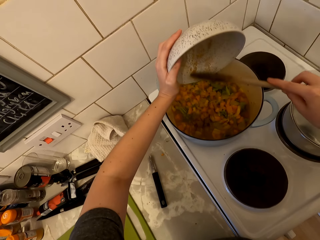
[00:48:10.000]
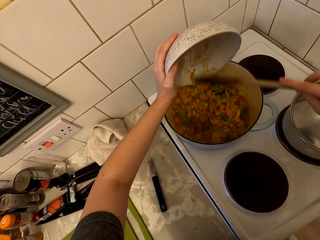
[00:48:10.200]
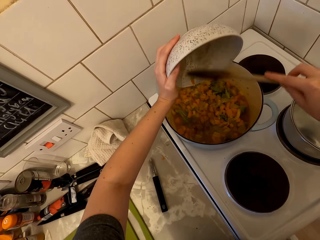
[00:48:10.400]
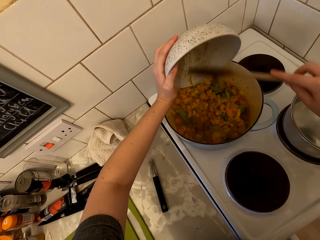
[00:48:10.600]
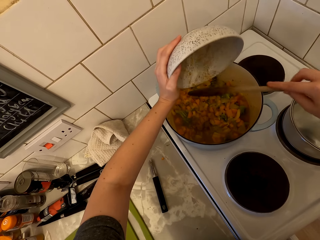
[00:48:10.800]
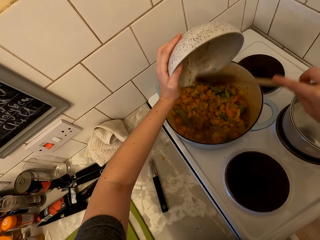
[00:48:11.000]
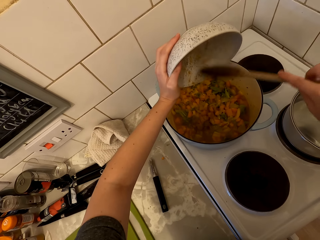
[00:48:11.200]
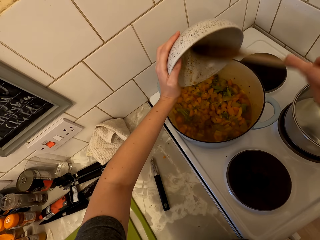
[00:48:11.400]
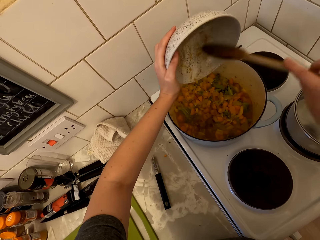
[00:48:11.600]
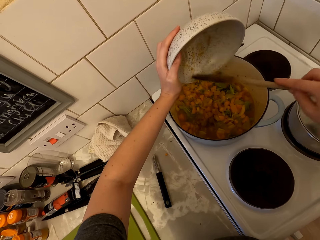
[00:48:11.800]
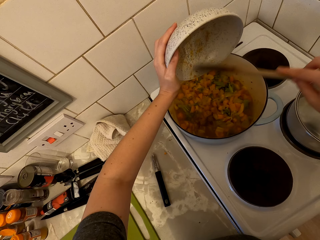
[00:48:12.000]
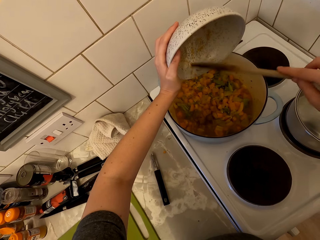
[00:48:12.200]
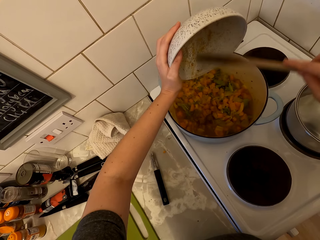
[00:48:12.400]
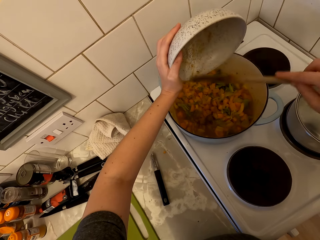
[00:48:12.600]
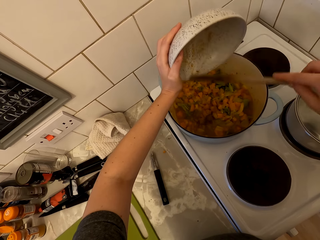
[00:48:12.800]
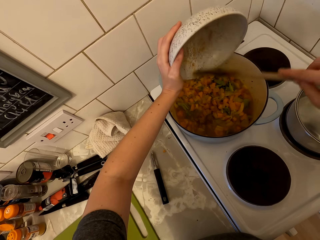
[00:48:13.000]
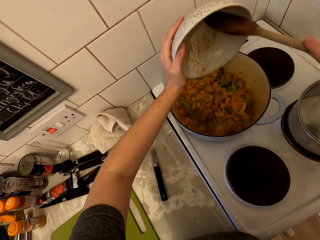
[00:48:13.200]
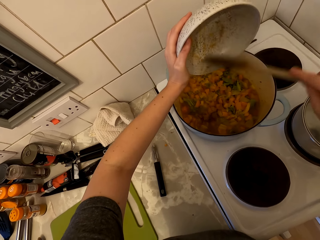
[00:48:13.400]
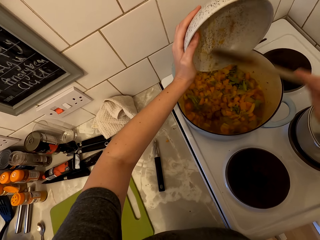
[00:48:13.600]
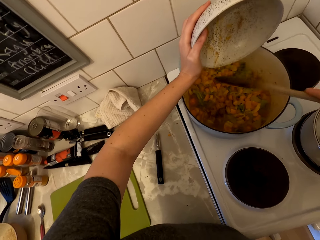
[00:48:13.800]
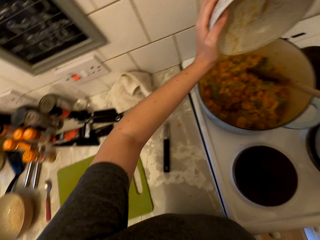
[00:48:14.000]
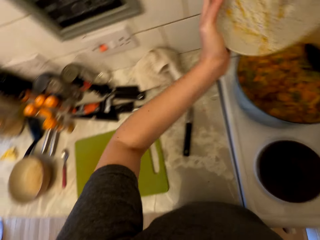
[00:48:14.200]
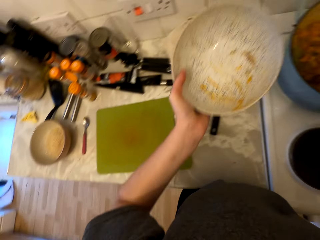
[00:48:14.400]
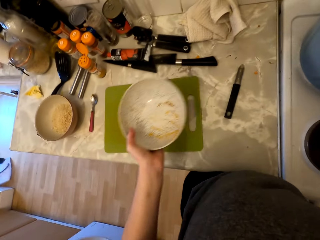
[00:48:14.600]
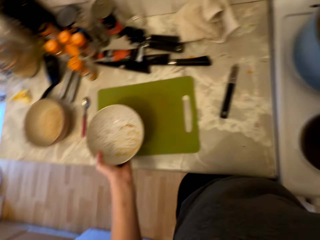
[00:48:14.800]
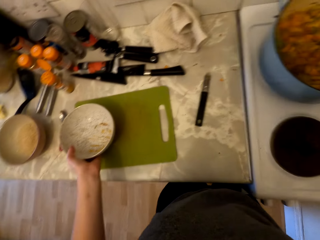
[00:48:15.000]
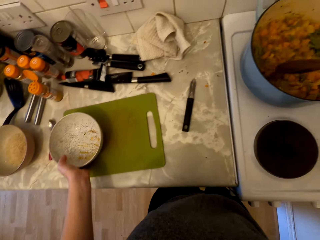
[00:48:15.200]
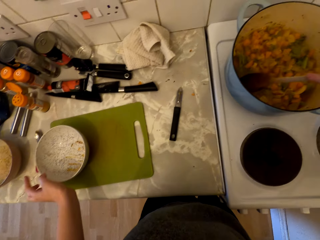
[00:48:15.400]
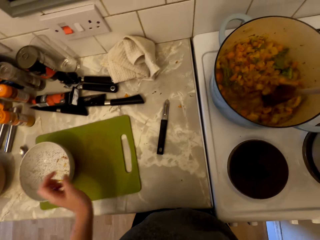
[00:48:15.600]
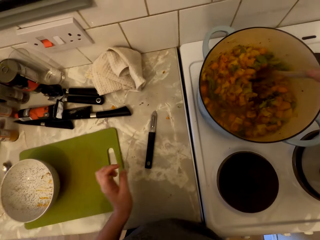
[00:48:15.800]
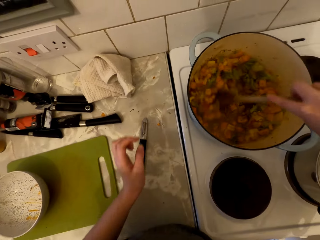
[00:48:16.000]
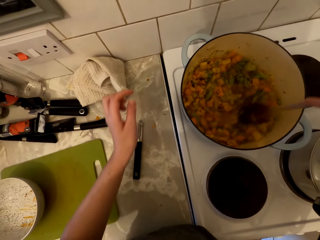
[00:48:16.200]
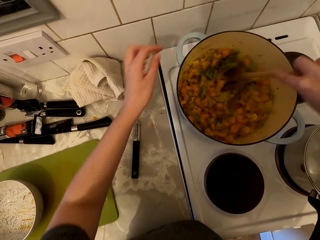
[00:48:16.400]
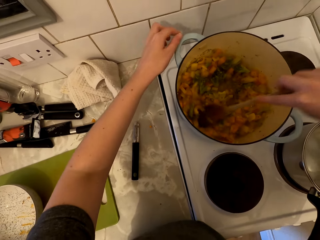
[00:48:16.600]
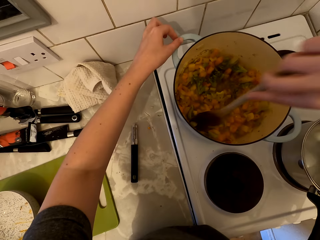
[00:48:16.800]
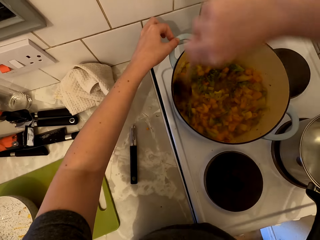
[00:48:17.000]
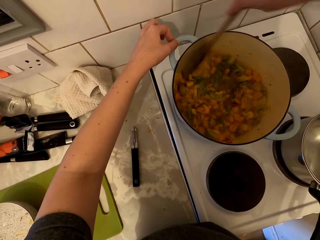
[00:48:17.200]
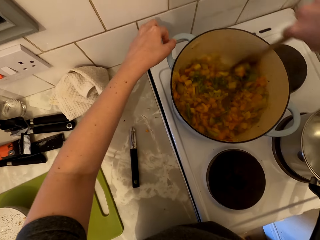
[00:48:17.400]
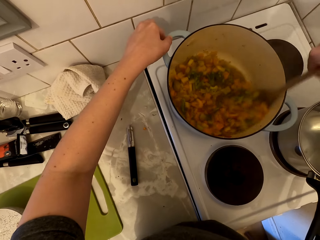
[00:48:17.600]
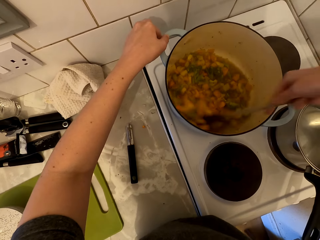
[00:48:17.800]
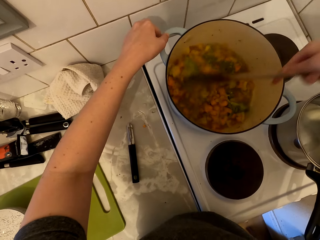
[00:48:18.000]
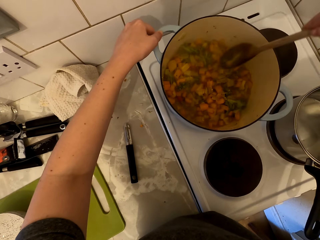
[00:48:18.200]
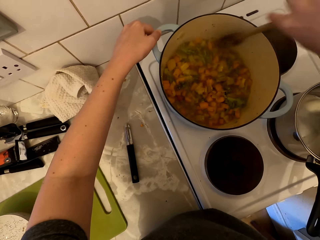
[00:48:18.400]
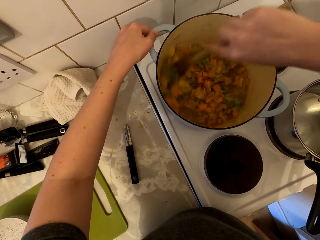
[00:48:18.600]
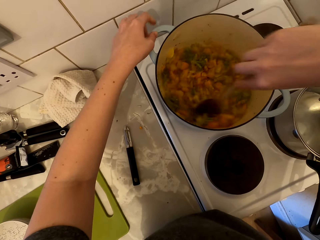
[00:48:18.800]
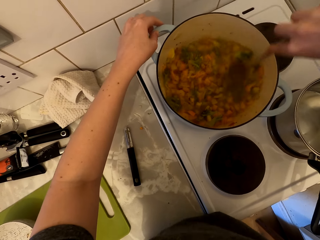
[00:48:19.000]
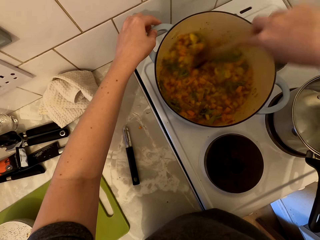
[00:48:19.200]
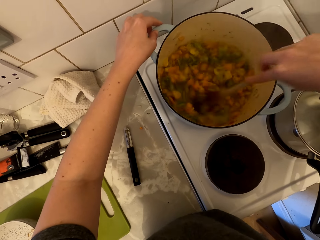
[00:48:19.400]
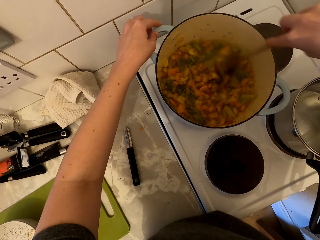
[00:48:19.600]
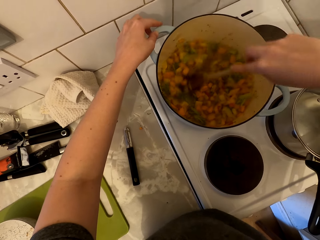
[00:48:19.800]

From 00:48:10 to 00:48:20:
The camera wearer puts the spices in the food. They put the bowl on the countertop. They stir the food. They stir the food again. They touch the cooking pan handle.

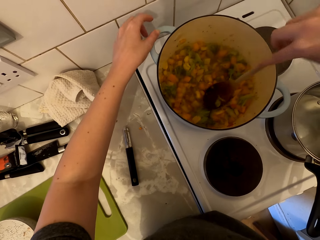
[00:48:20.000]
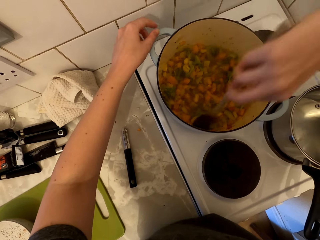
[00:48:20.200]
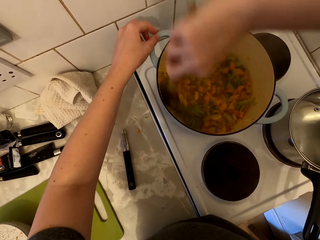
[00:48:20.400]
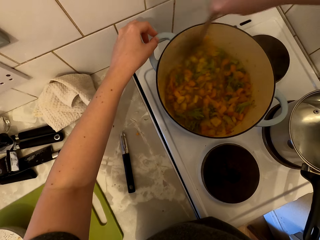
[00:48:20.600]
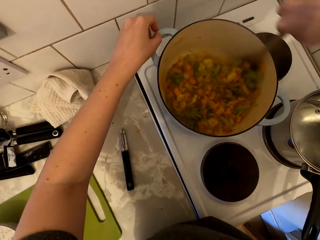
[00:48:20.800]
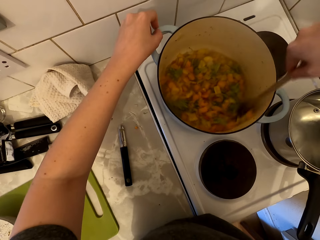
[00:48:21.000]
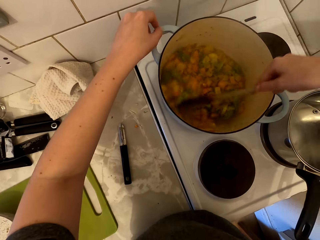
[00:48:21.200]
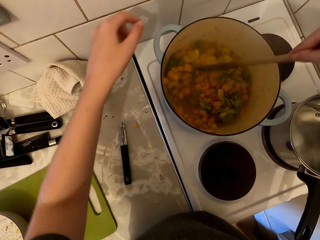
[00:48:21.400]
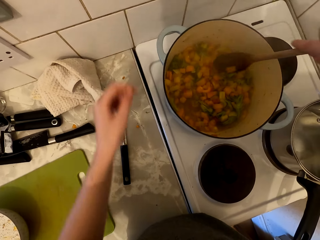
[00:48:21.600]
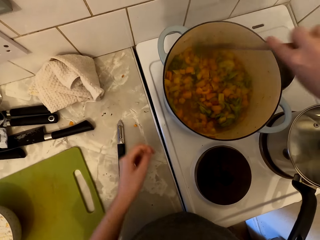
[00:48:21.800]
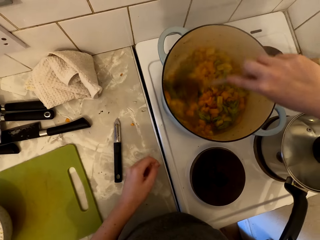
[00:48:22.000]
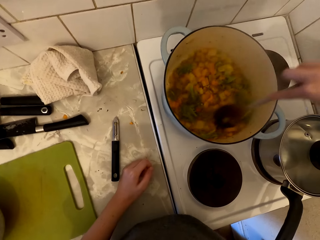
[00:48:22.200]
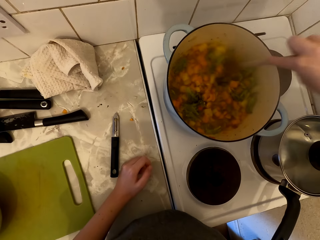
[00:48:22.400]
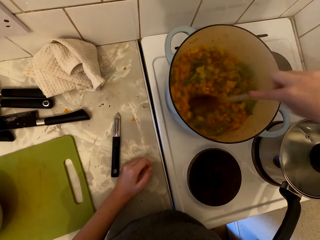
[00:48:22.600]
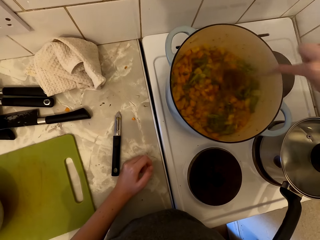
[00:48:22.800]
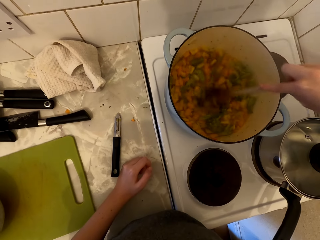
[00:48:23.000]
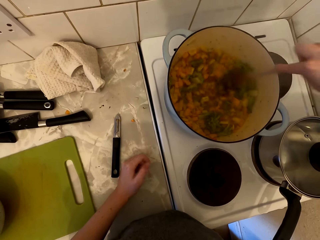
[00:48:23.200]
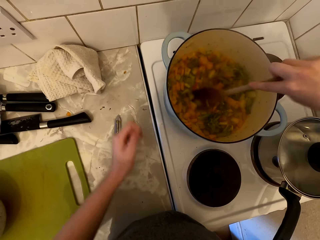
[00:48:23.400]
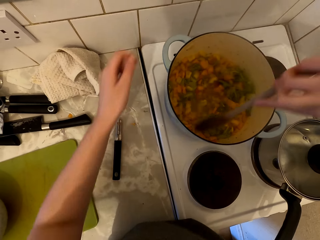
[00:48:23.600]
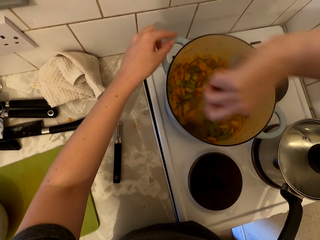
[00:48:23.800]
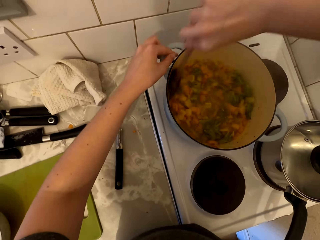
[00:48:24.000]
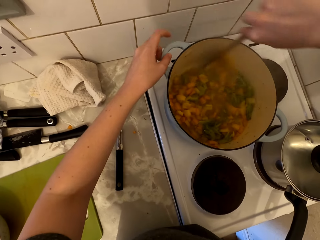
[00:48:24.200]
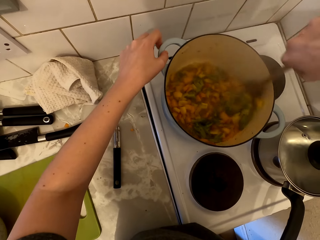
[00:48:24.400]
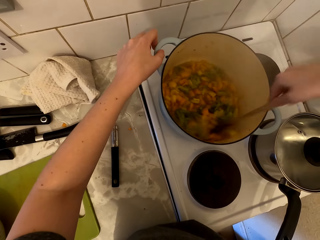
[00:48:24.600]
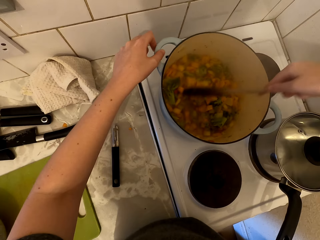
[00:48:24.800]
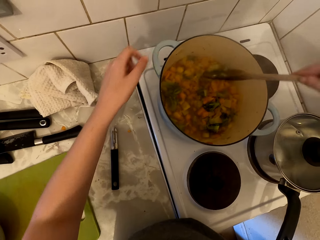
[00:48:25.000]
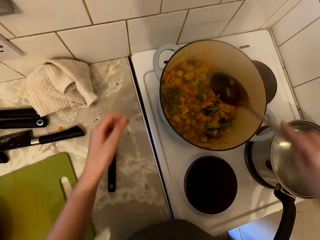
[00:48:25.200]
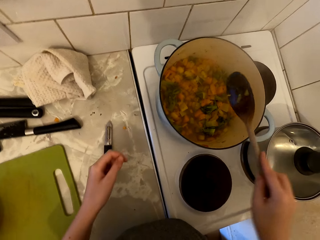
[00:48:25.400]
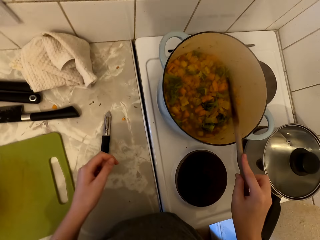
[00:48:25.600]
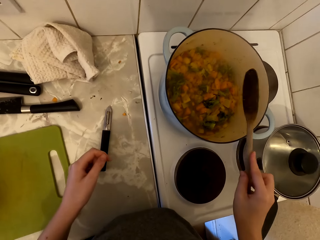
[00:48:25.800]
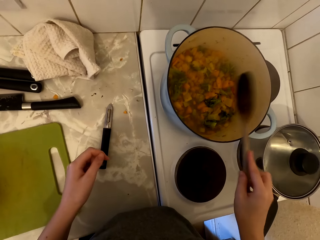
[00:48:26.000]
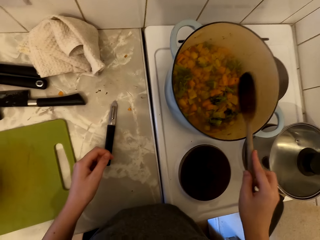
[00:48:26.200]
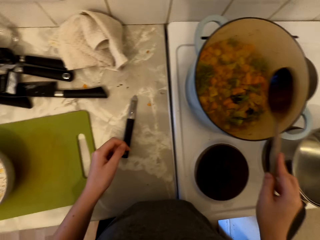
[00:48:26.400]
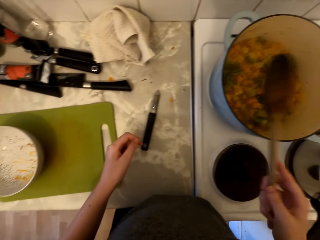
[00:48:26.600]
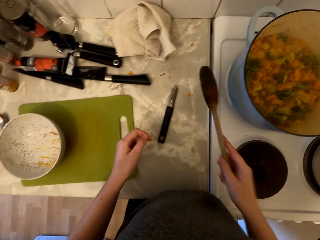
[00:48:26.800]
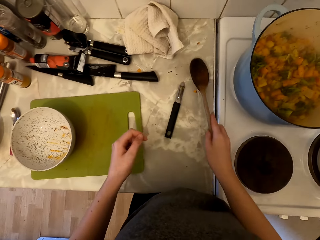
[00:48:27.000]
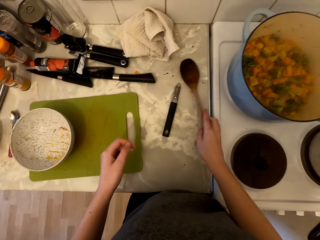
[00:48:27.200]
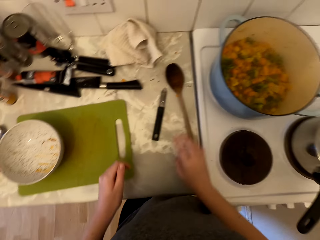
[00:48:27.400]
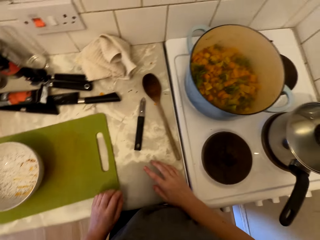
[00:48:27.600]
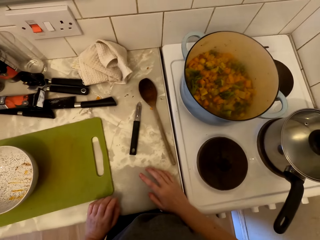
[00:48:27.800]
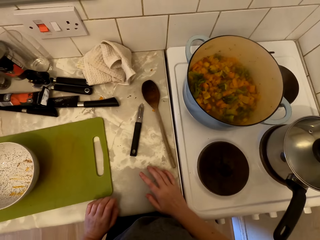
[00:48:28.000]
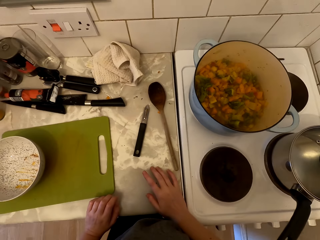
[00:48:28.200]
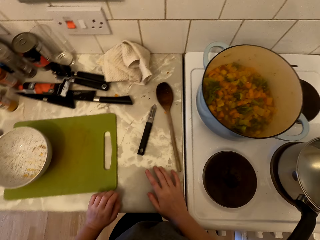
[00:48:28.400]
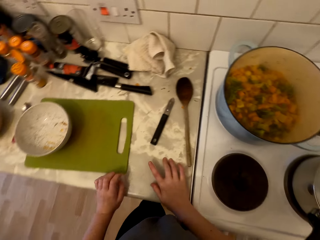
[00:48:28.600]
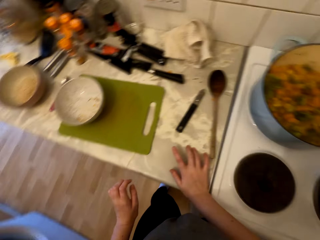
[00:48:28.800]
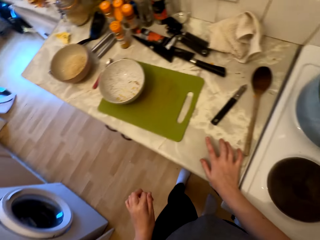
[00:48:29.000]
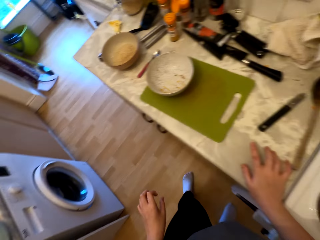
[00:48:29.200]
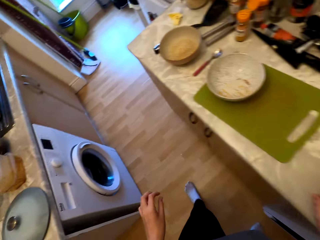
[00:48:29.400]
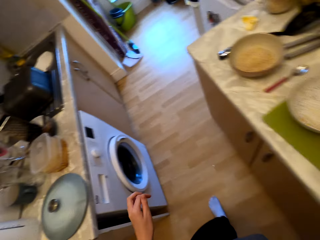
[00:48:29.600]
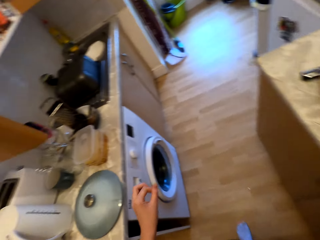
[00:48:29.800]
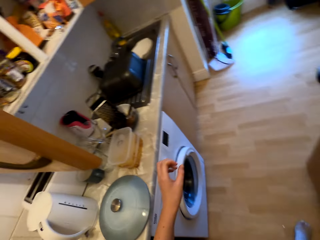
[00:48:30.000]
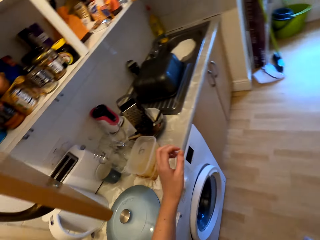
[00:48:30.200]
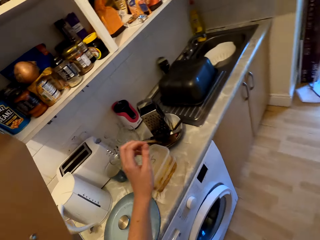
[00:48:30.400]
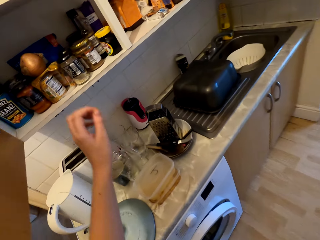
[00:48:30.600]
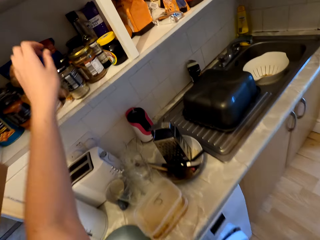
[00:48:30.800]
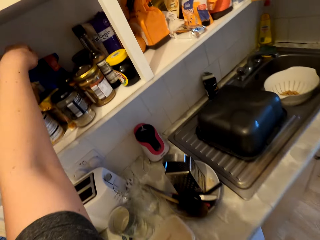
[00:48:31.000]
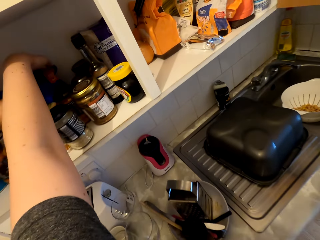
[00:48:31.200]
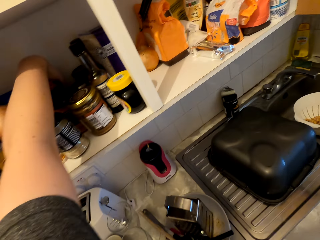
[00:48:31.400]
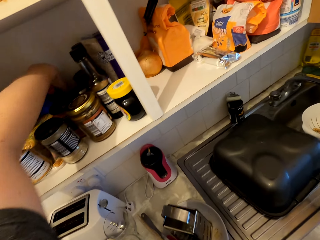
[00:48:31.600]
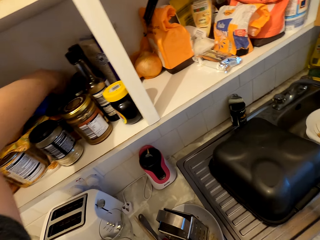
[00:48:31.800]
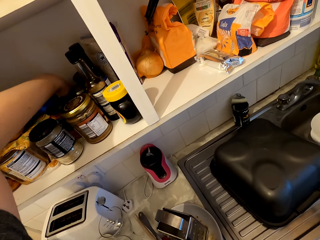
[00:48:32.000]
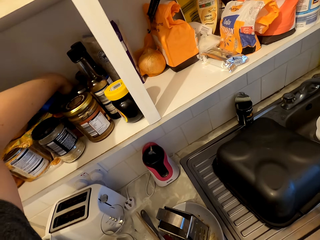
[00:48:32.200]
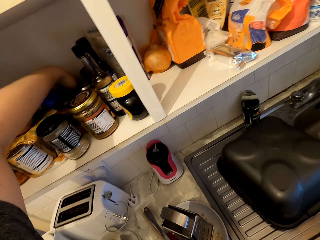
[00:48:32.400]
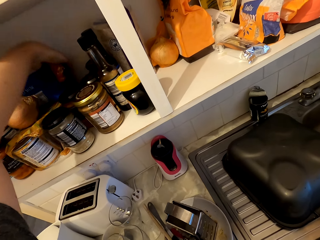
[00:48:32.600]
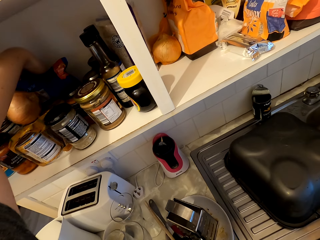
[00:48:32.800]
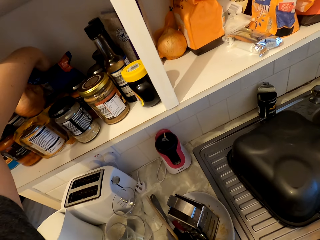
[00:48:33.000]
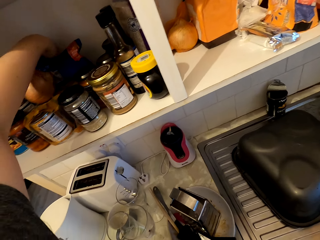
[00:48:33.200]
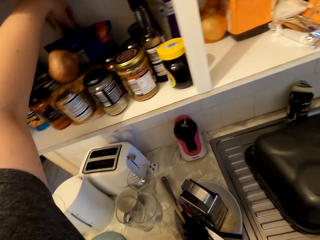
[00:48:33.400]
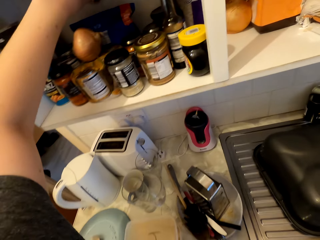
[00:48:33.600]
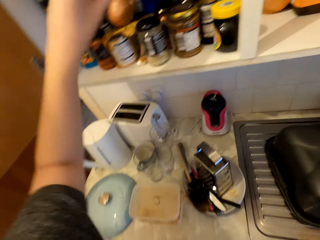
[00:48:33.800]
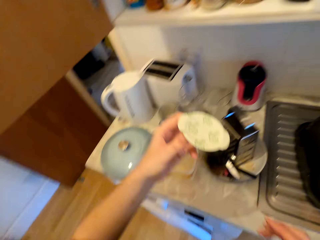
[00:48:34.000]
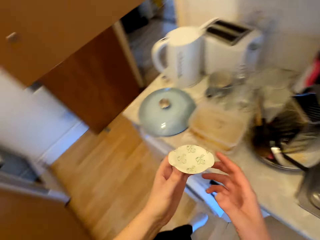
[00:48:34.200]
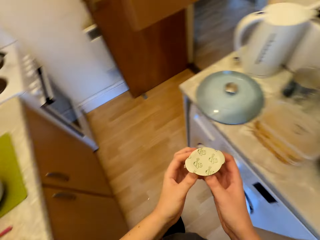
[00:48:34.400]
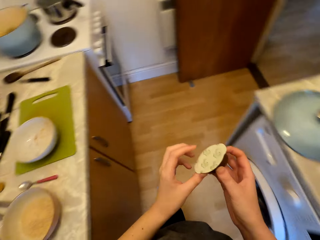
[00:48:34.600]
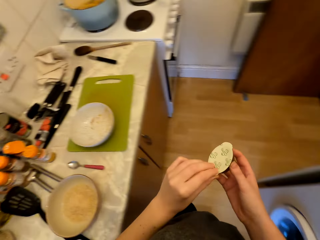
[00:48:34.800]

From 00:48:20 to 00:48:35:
The camera wearer stirs the food and removes the hand from the cooking pan handle. They stir the food and touch the cooking pan handle. They remove the hand from the cooking pan handle. They hit the cooking pan with the cooking stick. They put the cooking stick on the countertop. They walk and look around. They pick up a tin of something. They search the cupboard.
